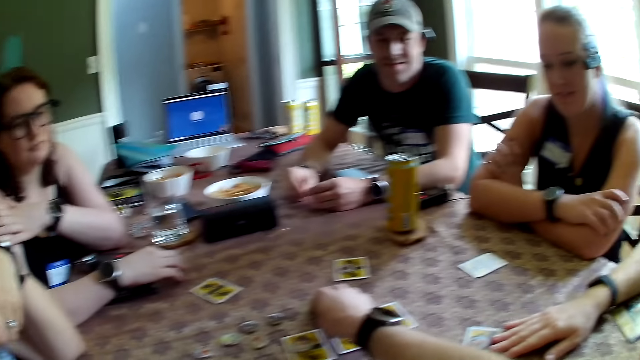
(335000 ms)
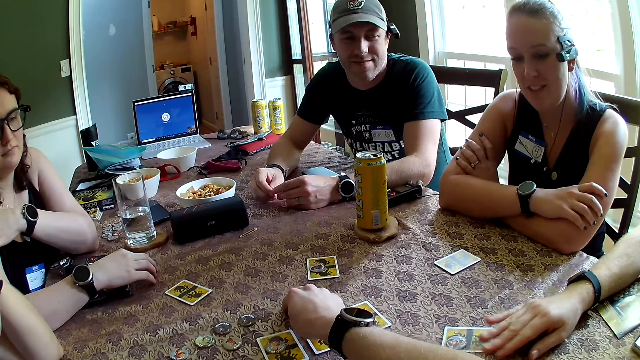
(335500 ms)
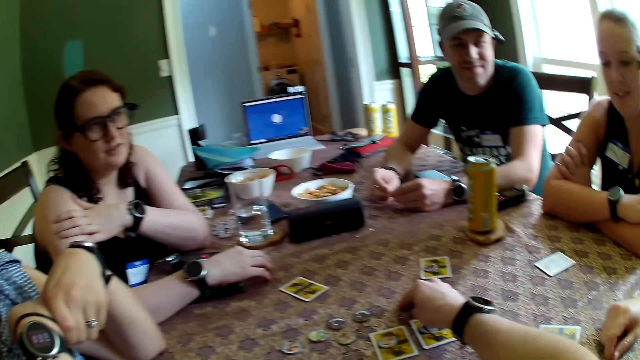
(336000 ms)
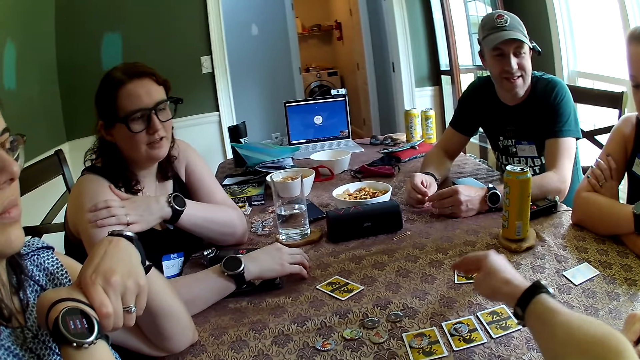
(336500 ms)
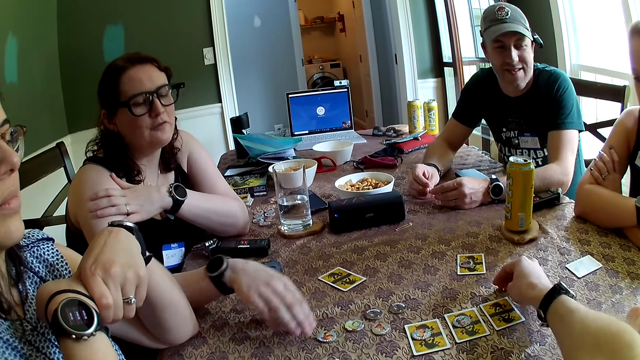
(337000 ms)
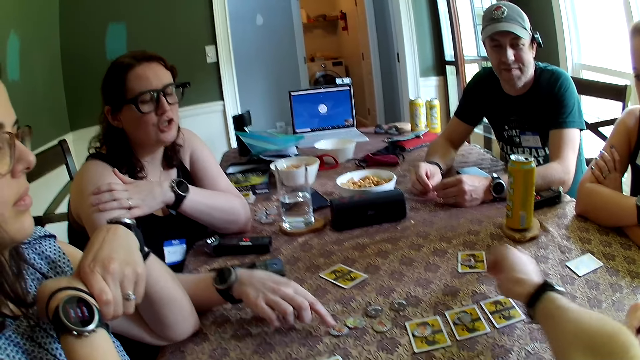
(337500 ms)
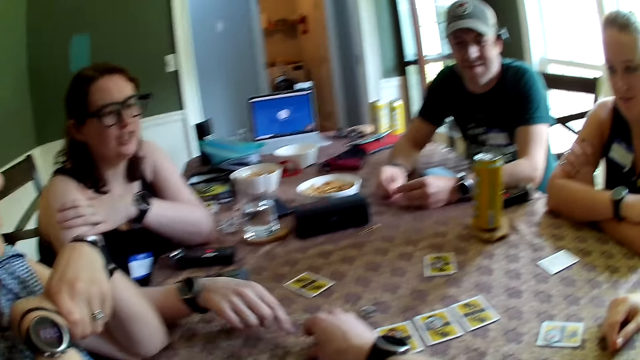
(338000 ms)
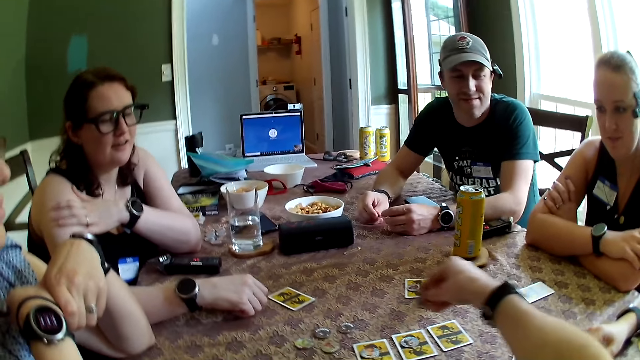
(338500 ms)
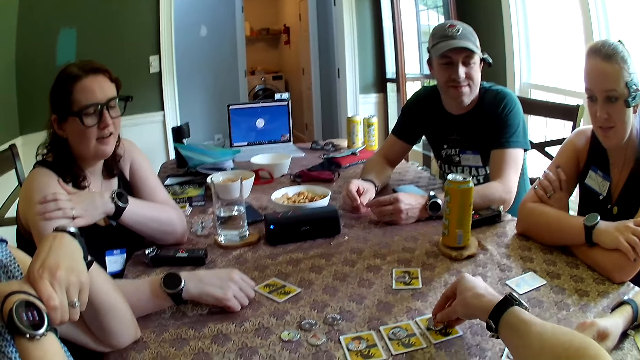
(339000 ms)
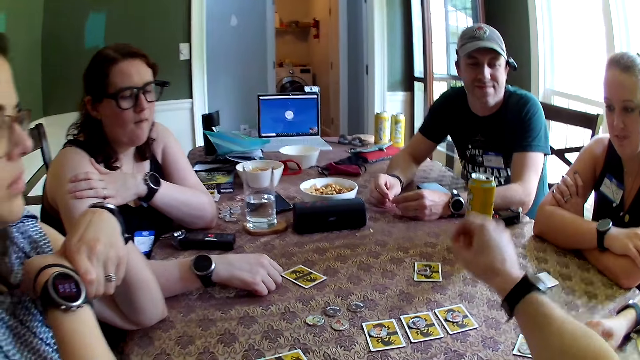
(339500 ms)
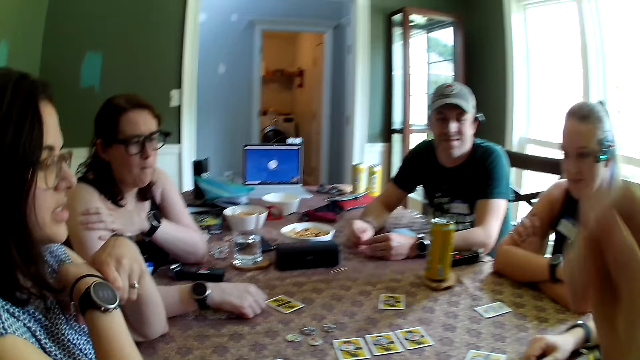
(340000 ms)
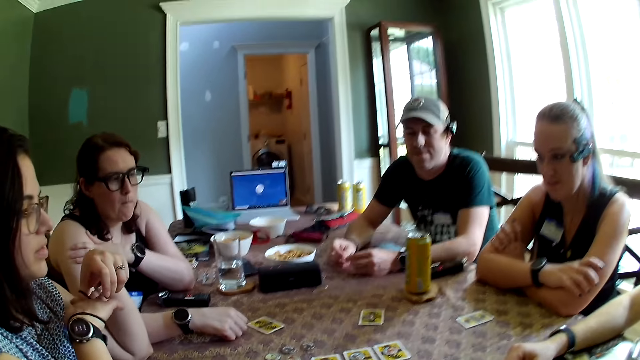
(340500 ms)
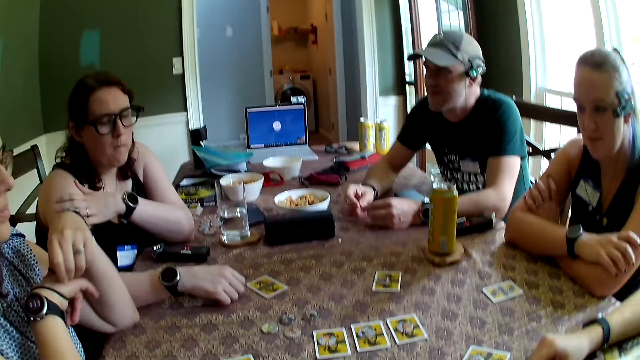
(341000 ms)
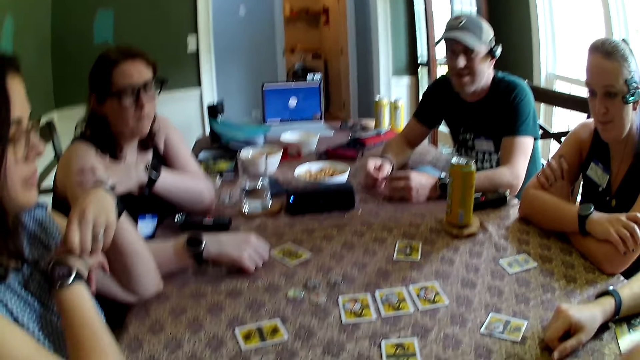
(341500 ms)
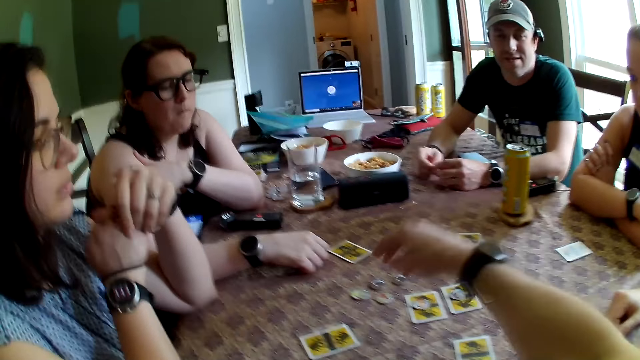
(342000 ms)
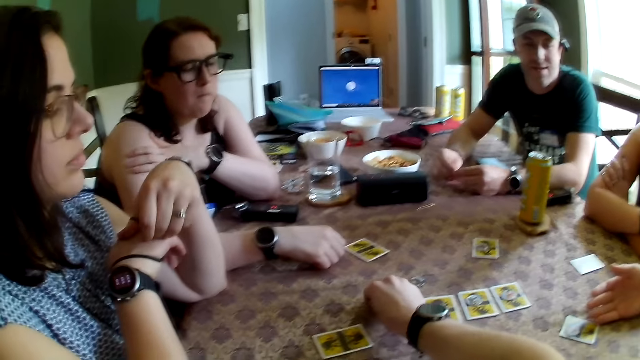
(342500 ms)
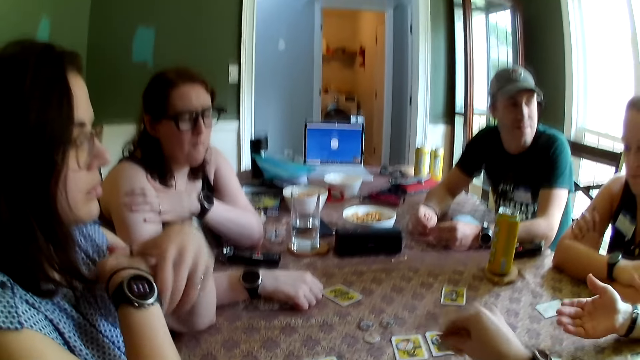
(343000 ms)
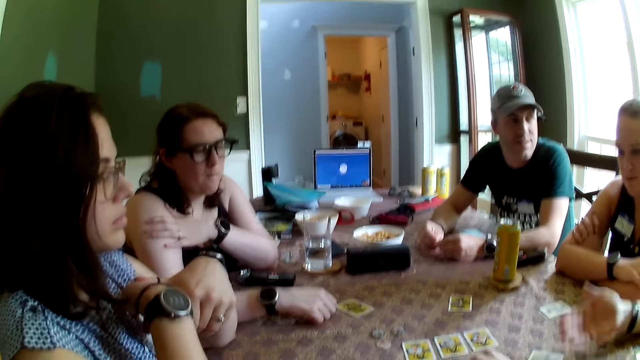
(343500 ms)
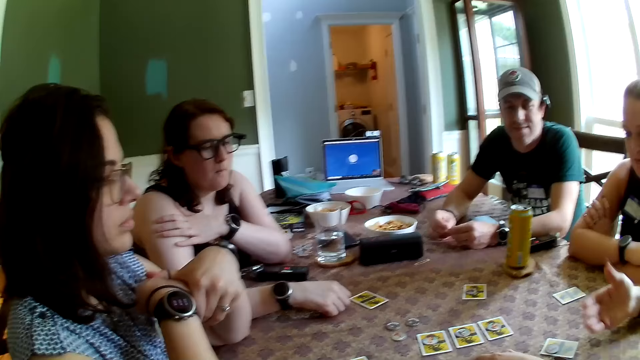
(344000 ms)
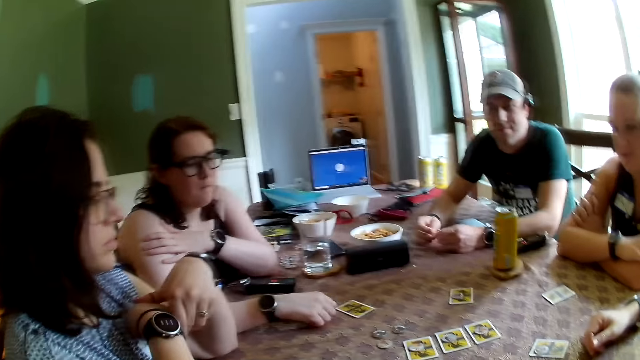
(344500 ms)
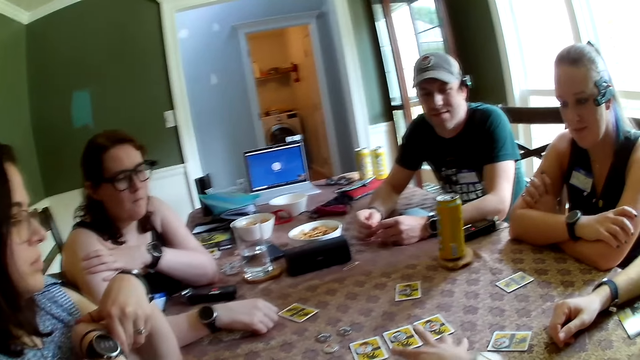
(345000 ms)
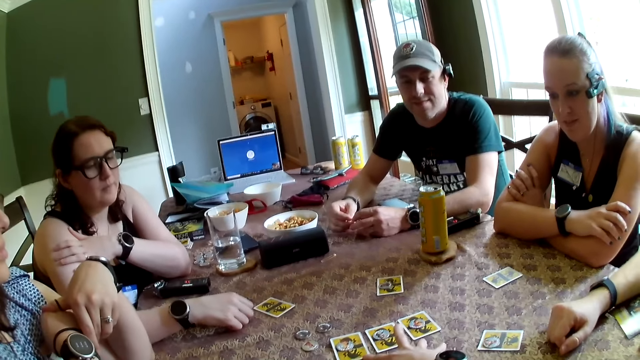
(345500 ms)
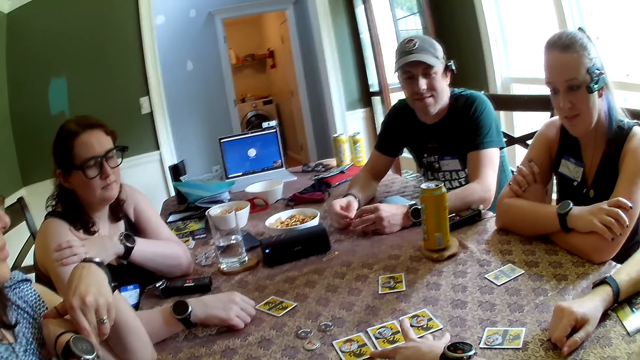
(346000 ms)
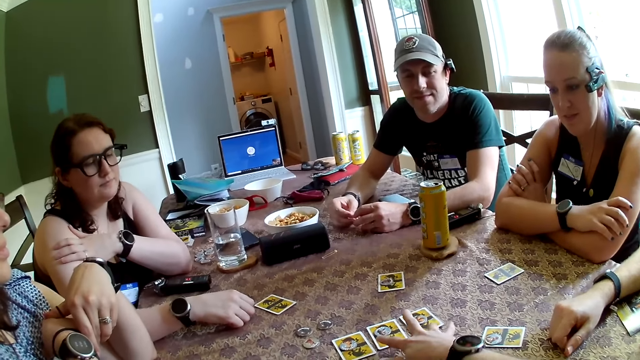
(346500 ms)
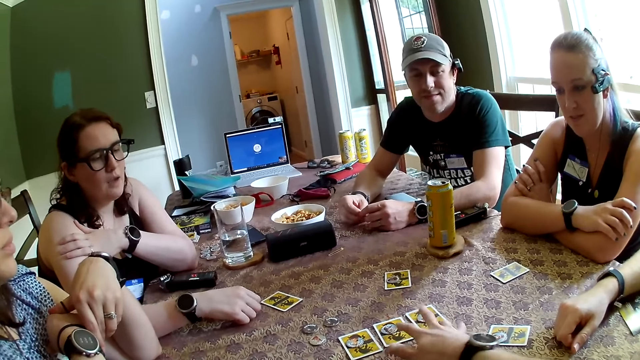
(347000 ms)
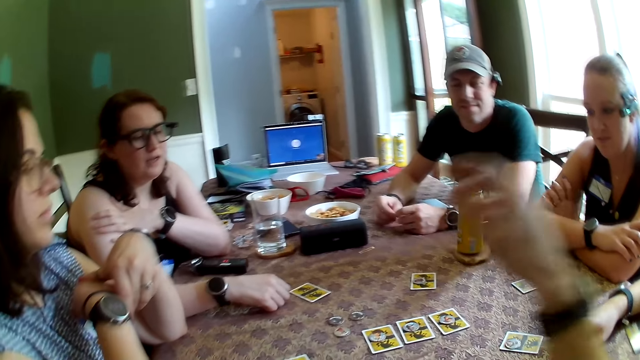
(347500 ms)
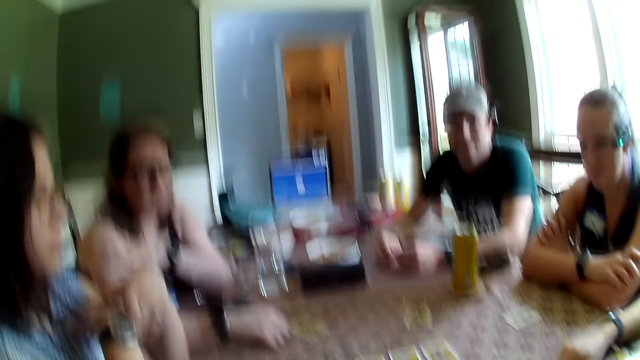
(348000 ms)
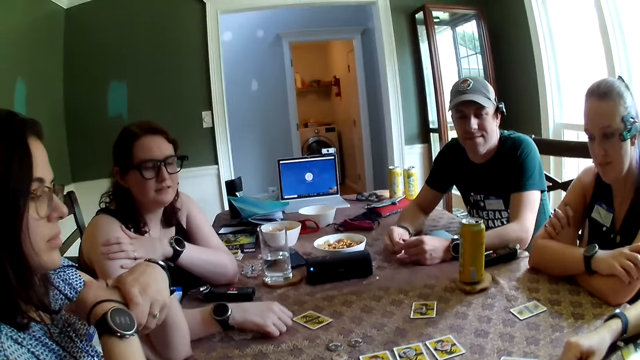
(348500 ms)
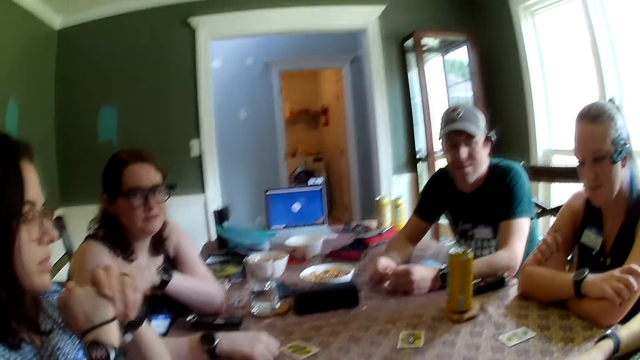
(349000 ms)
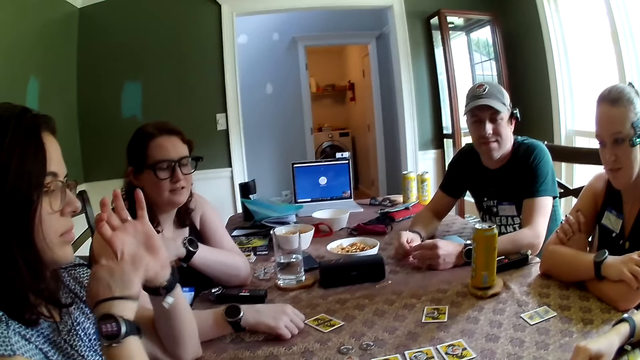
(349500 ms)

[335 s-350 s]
A man hits the table with his right hand. A woman pushes a chip on the table with her right hand. The camera wearer picks a chip on the table with his right hand on a card on the table. He puts chips on the card game. He talks. He picks a chip on the table with his right hand on a card on the table again. He puts chips on the card game. He talks. He touches the cards on the table with his right hand. The woman converses with the camera wearer.

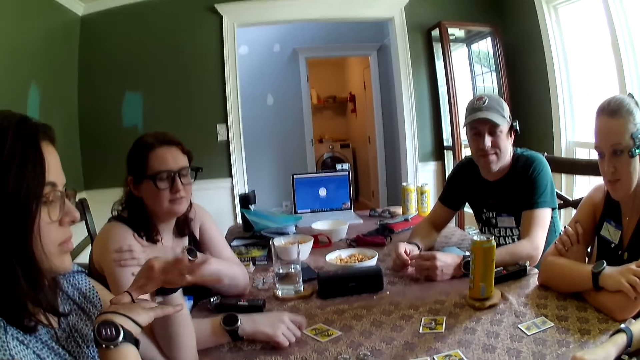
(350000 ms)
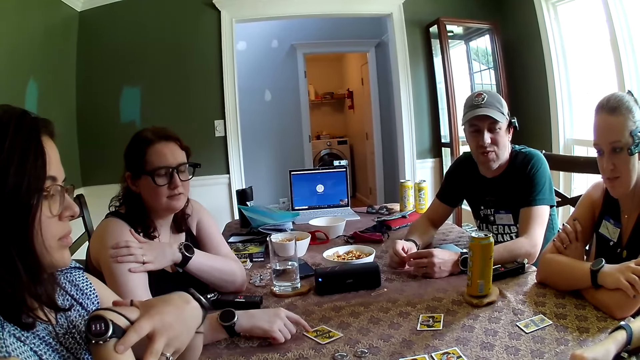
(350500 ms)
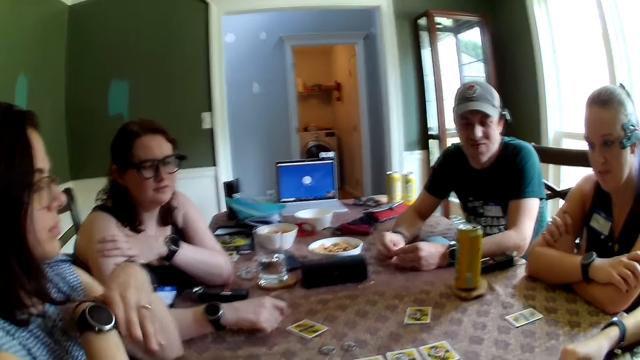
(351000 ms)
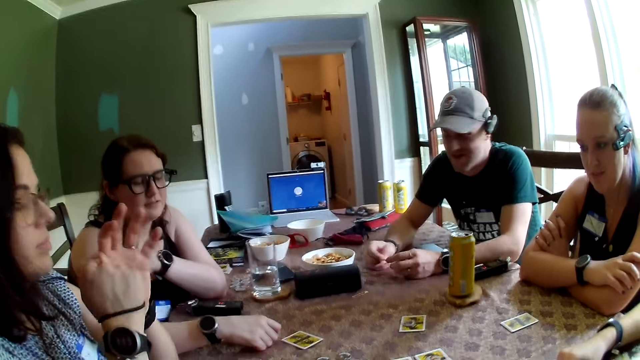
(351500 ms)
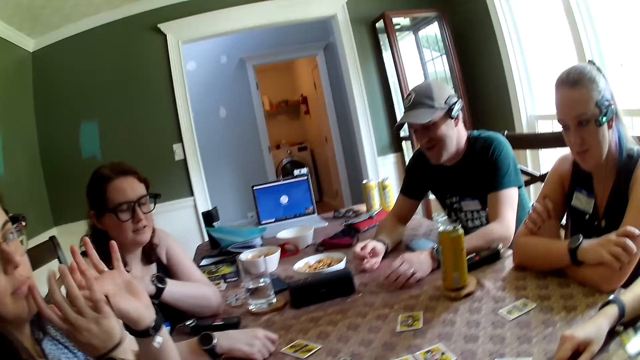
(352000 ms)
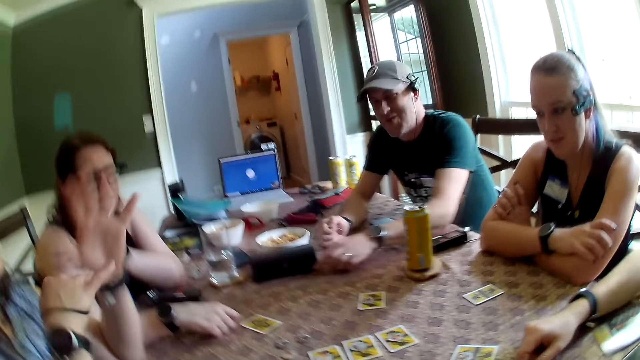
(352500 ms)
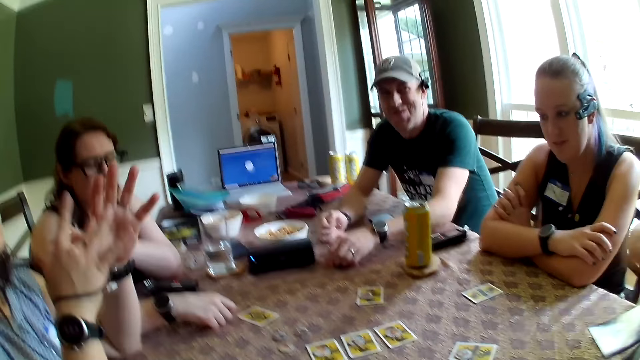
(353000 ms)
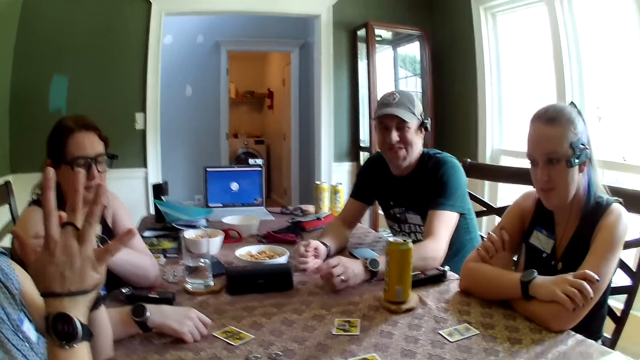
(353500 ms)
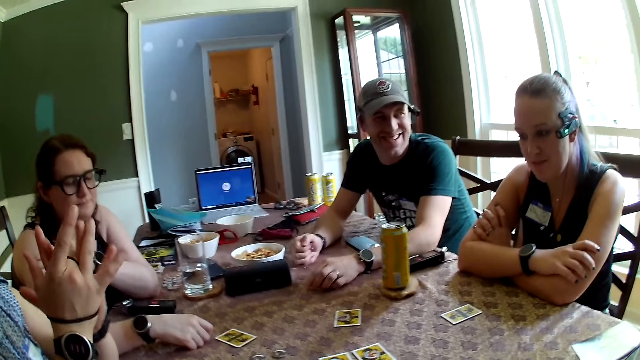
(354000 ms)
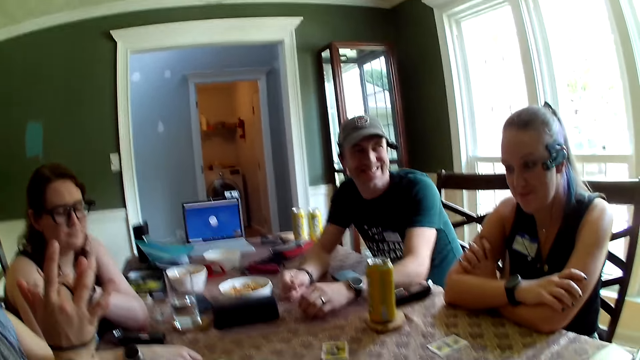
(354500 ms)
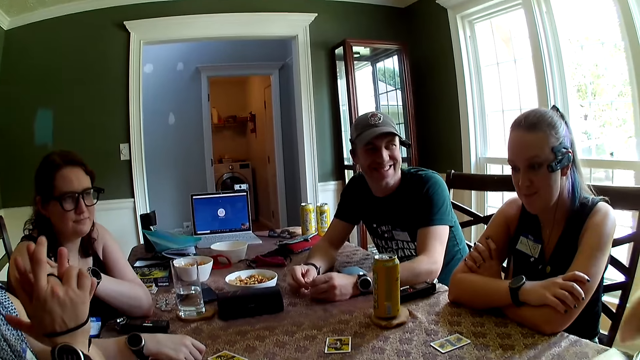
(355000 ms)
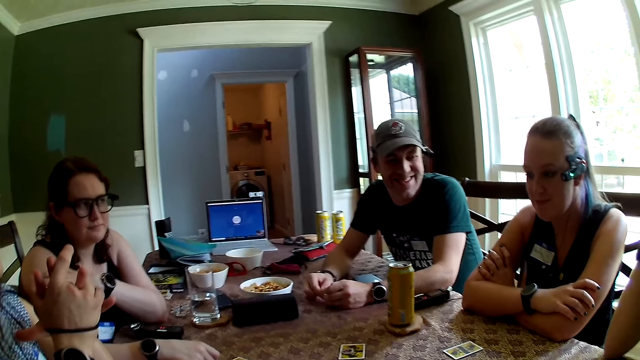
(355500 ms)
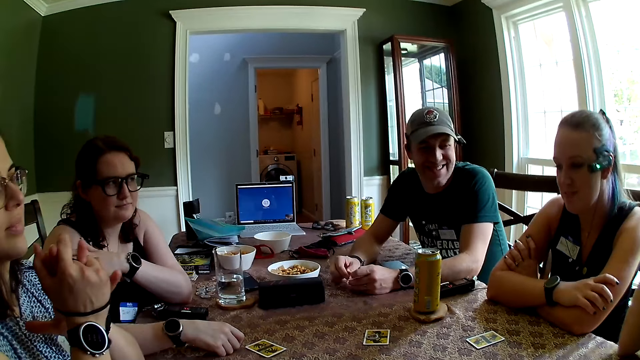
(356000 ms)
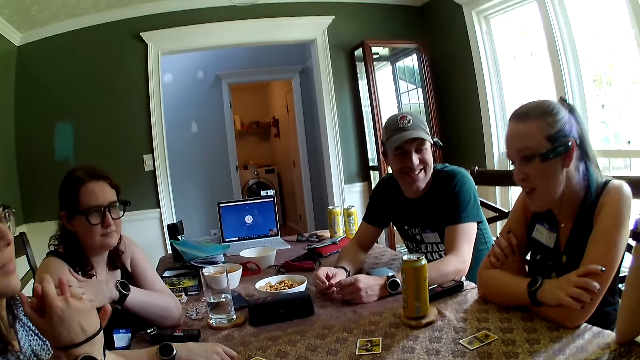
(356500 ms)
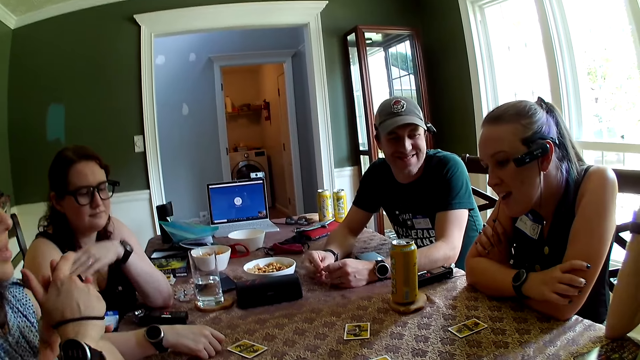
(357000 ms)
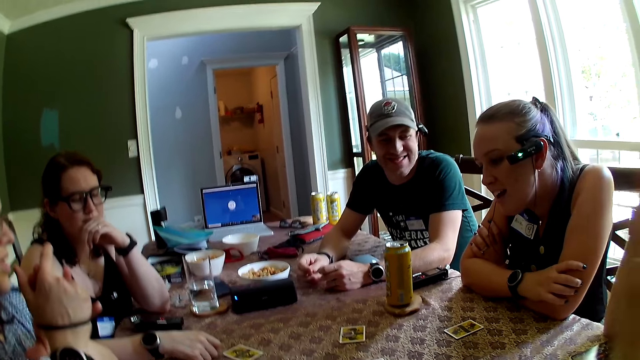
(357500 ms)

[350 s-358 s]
A woman touches a card on the table with her right hand. The camera wearer talks. A man picks a pin on the table with his left hand.
